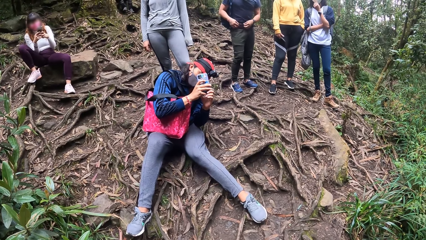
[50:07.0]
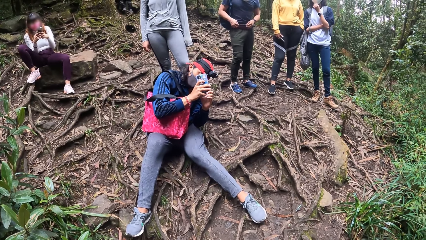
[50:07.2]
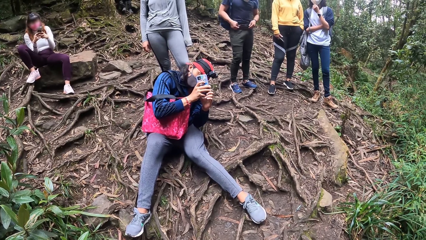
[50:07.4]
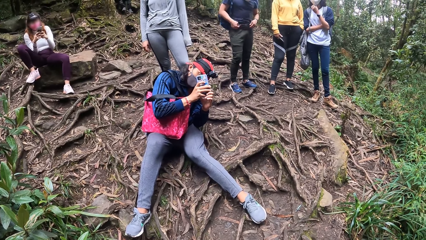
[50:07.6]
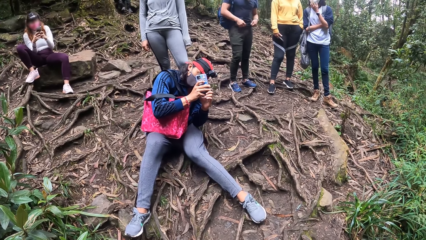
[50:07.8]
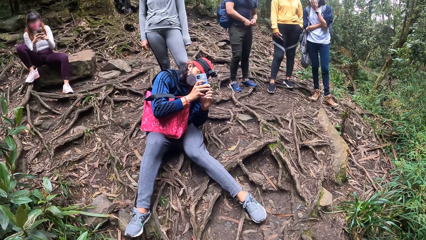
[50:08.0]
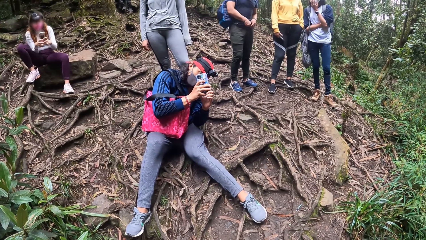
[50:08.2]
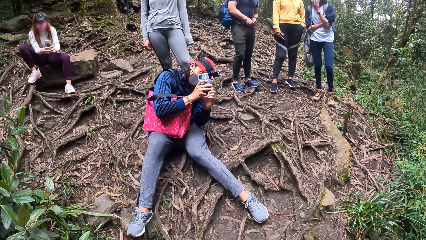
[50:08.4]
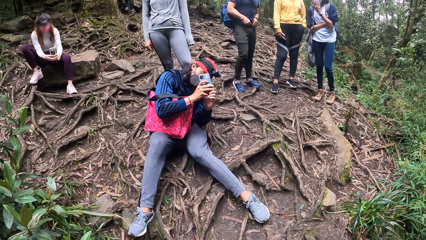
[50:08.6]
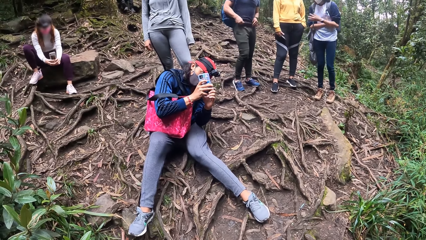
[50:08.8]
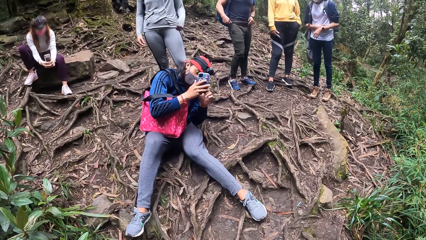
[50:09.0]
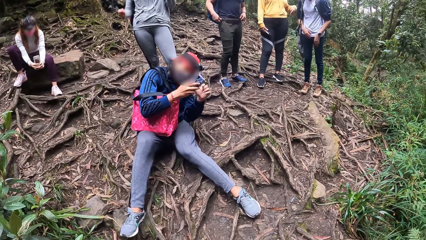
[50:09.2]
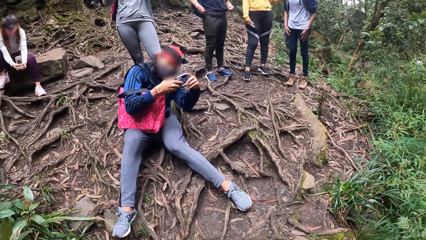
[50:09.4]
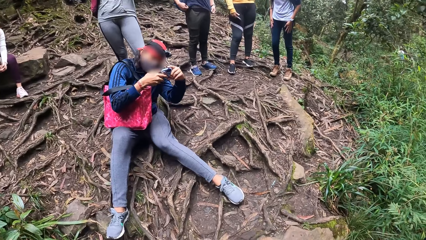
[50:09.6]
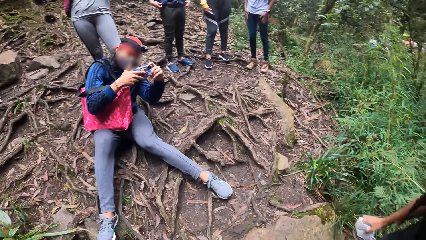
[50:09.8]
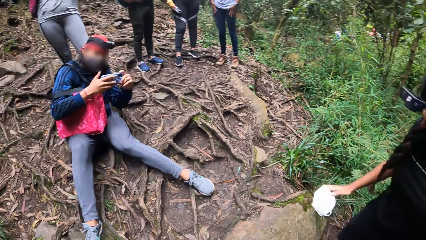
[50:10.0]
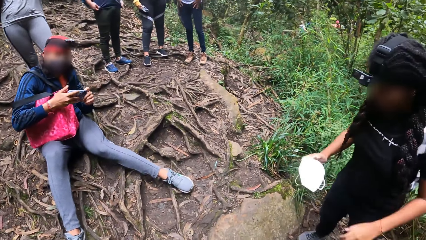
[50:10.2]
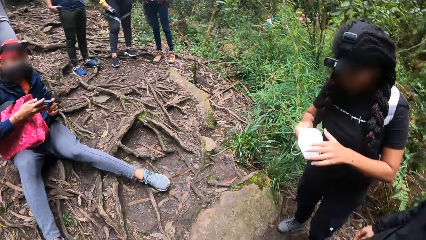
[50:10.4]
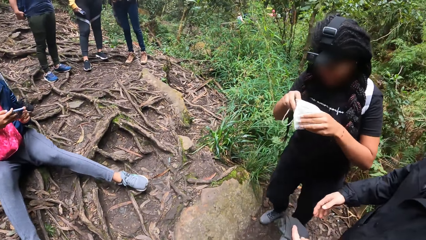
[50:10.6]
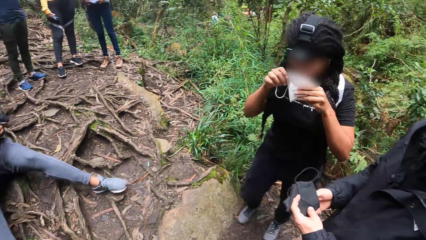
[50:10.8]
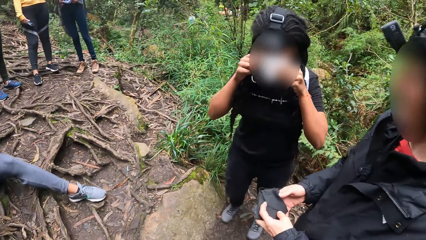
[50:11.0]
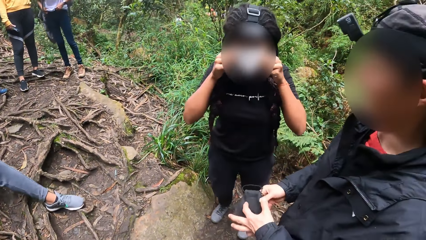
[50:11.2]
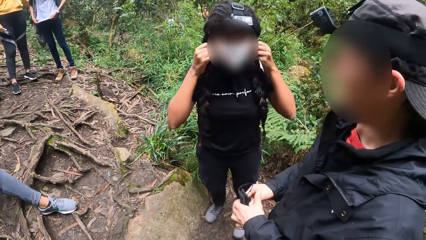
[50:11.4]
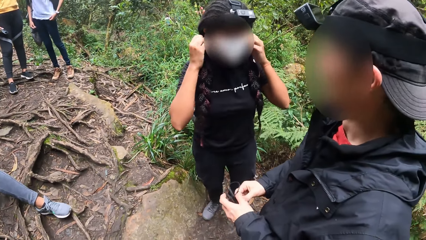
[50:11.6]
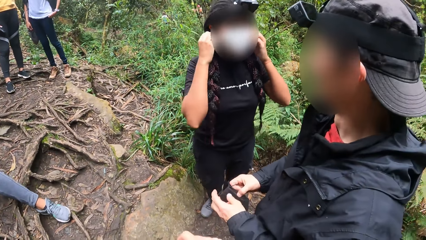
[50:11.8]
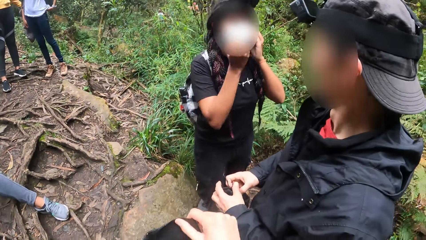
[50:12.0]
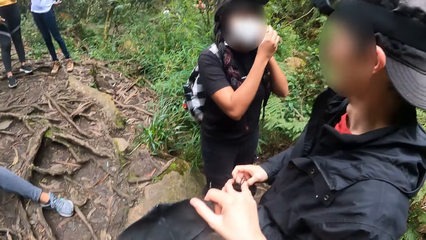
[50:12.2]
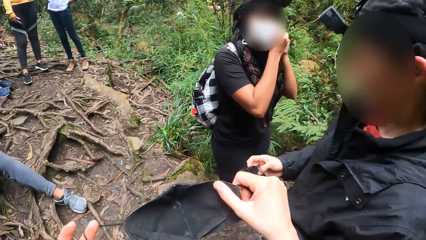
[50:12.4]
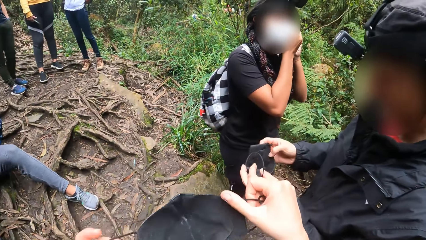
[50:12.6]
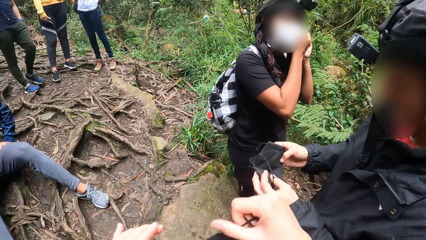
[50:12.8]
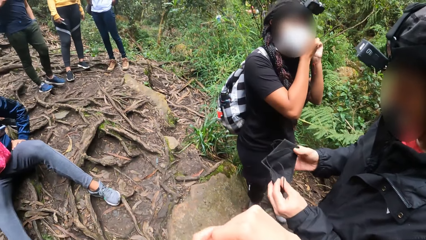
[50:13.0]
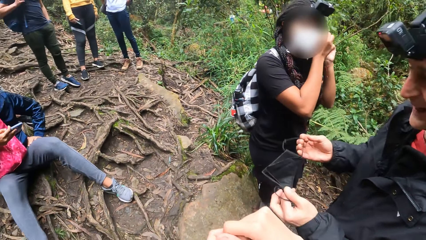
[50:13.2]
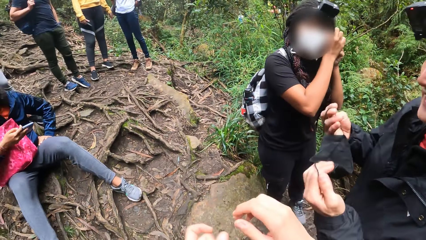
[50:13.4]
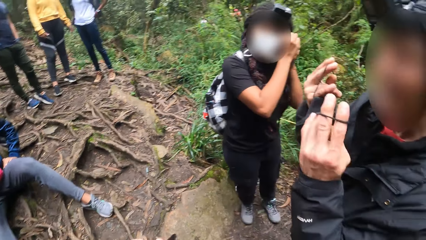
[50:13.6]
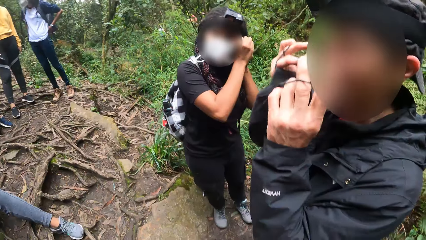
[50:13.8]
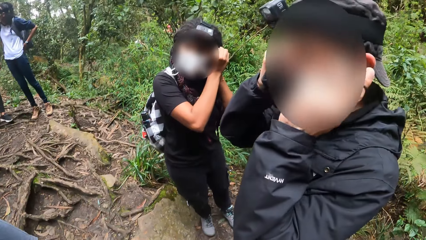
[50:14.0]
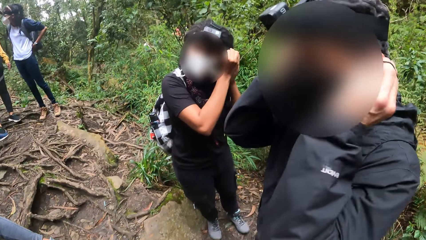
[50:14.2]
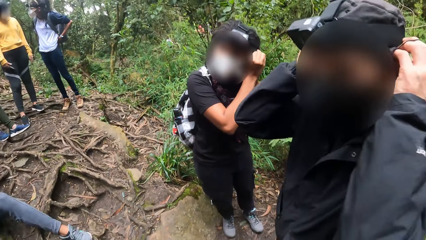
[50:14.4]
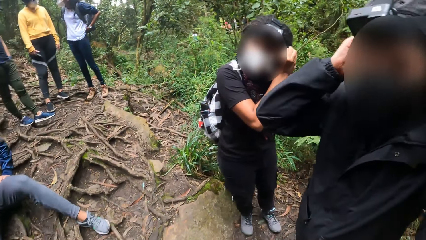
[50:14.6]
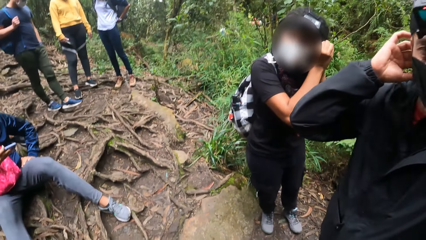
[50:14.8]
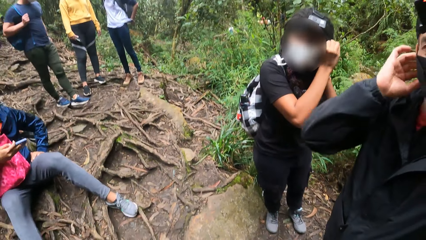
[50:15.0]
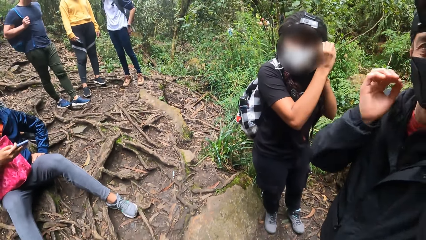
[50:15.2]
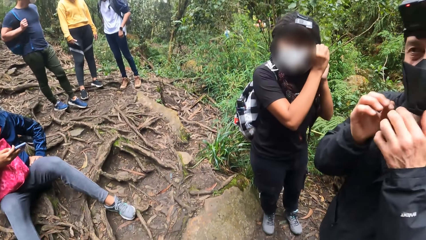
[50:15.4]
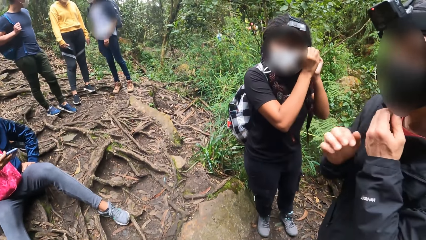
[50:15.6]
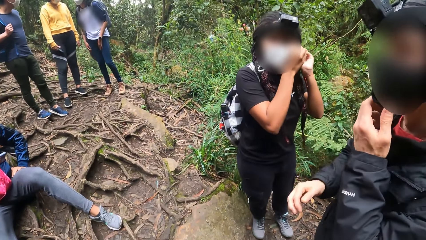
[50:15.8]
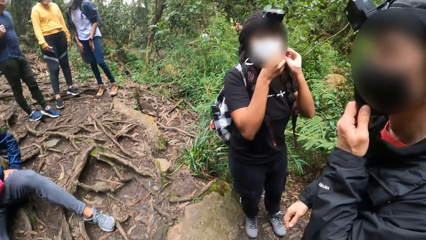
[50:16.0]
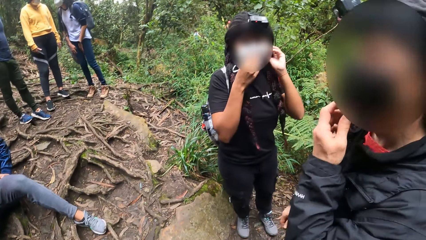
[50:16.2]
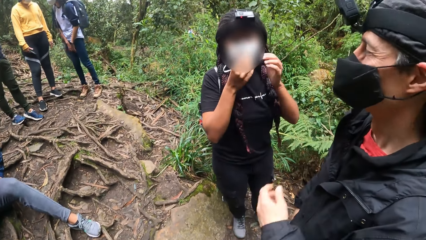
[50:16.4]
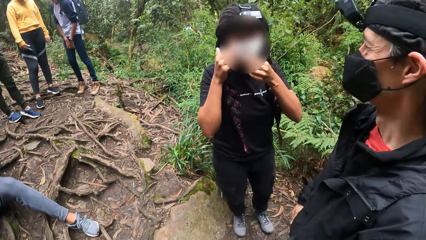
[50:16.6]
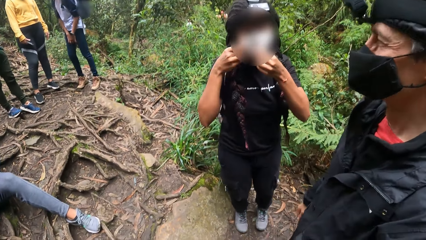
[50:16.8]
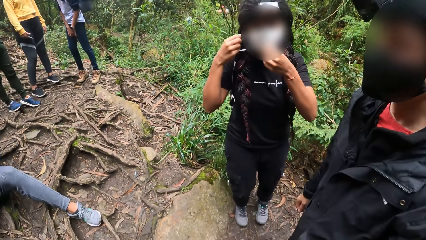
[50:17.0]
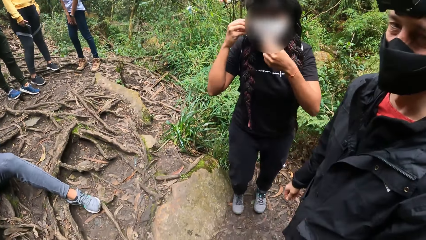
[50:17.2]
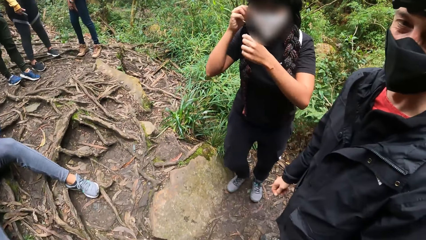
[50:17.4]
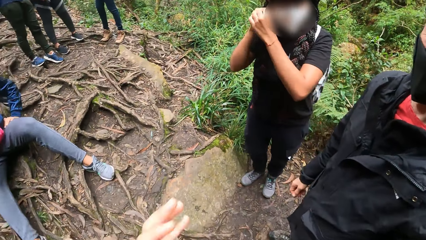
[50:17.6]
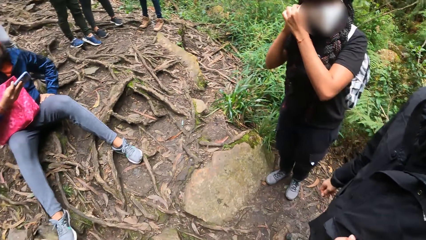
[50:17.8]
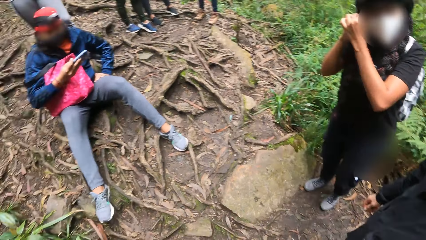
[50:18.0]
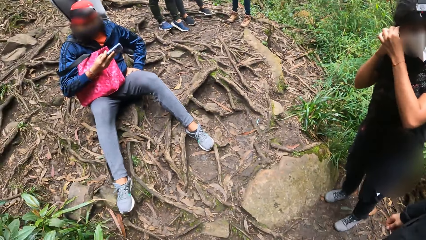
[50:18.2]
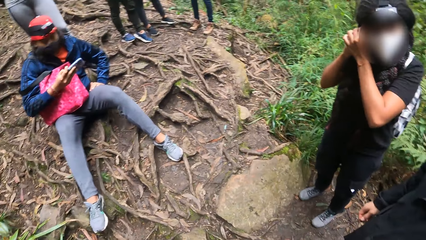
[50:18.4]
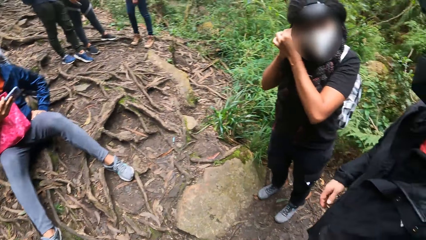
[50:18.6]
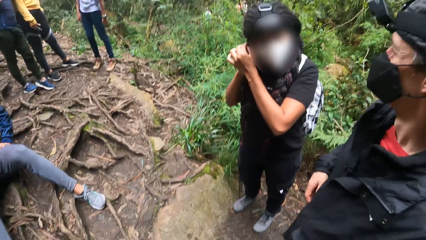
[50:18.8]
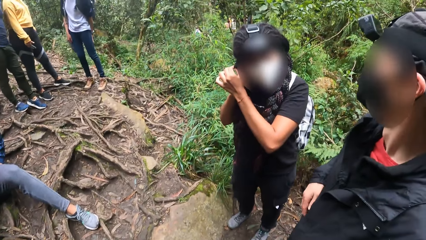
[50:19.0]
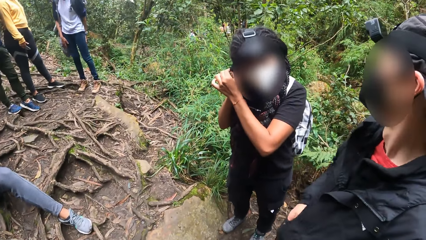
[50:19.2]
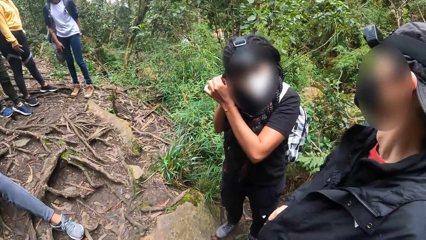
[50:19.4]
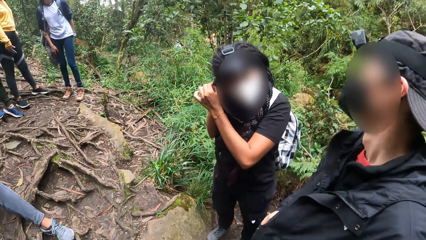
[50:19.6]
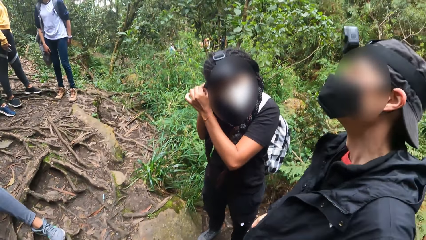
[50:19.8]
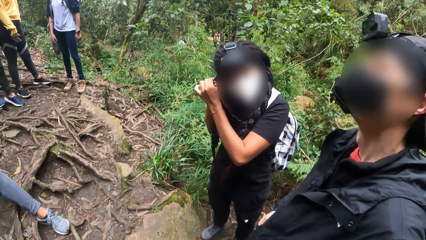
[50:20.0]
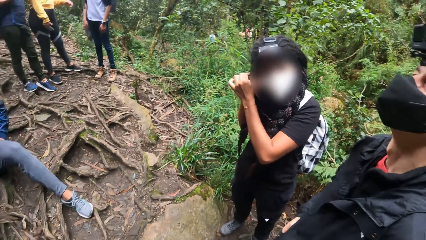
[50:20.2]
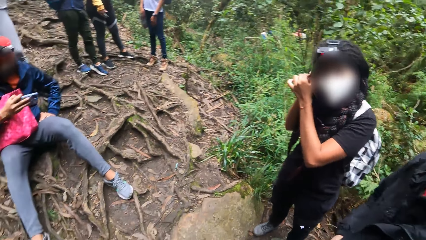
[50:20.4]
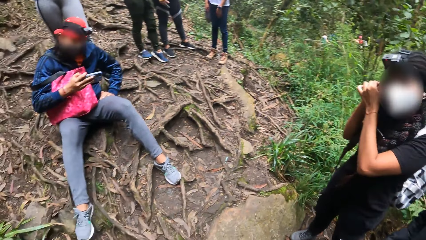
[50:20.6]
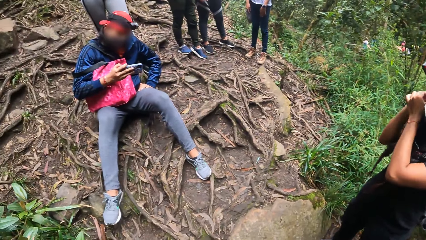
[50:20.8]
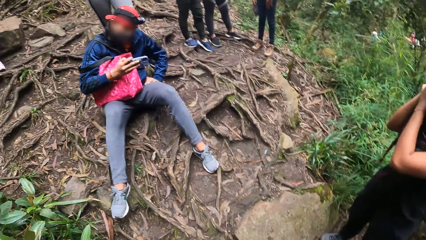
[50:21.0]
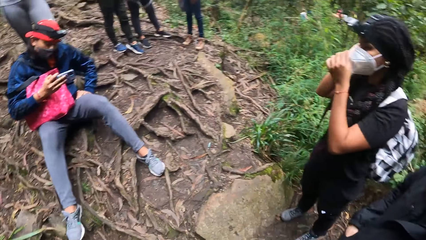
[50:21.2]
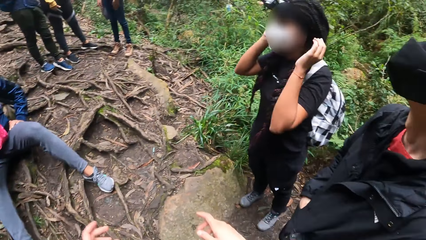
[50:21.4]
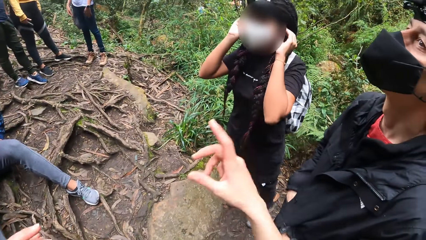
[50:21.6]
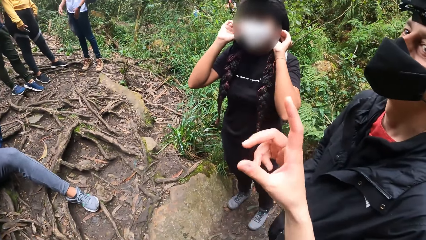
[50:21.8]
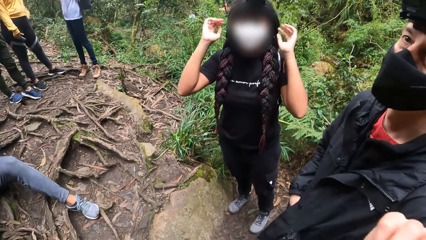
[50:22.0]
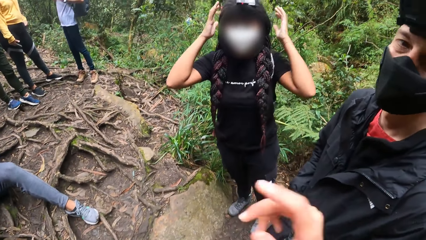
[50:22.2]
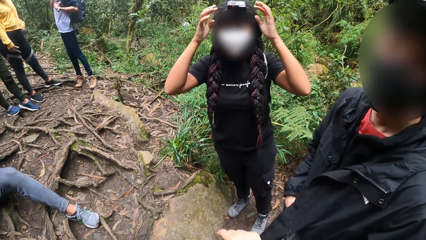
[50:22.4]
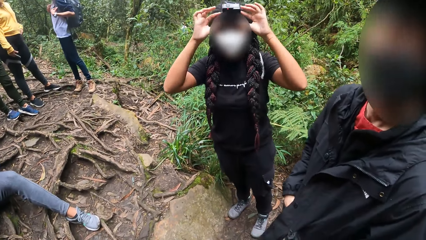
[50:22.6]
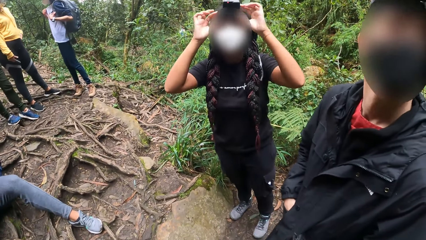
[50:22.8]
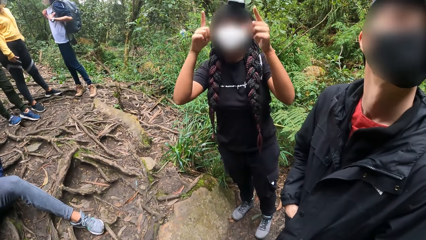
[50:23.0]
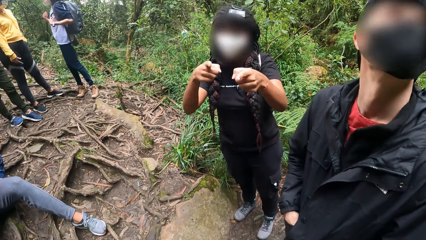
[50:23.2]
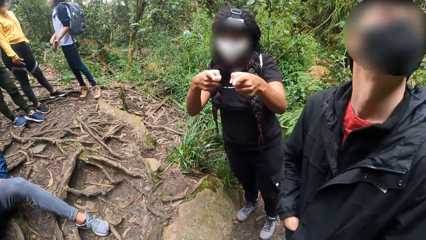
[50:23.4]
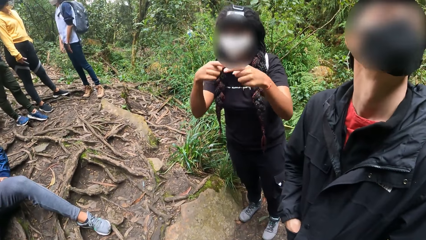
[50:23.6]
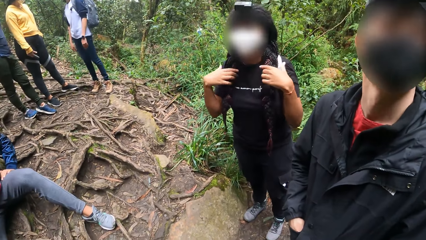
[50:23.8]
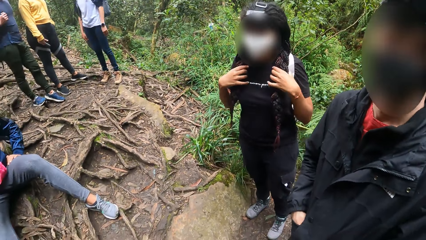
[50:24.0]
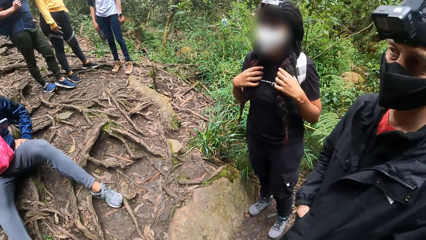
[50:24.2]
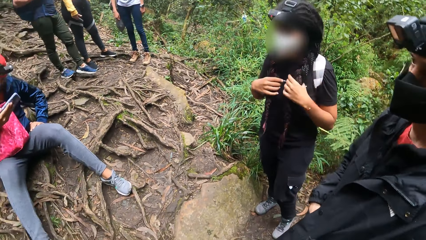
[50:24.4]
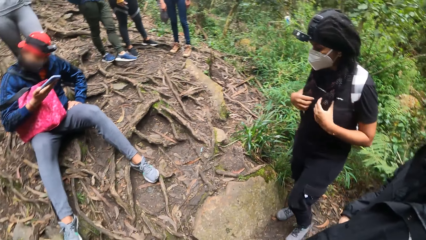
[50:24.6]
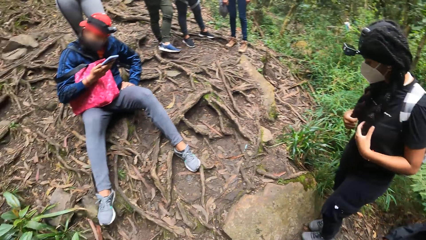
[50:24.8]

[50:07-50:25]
The woman wears the face mask in her hands on her face. The camera wearer holds a face mask in his hands. The man wears the face mask in his hands on his face. The camera wearer moves the left hand. He converses with the man and the woman. He points. The woman points at the camera wearer with both hands. Another lady holds her braids.
